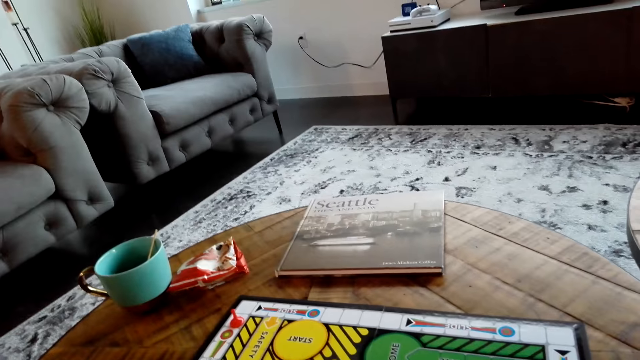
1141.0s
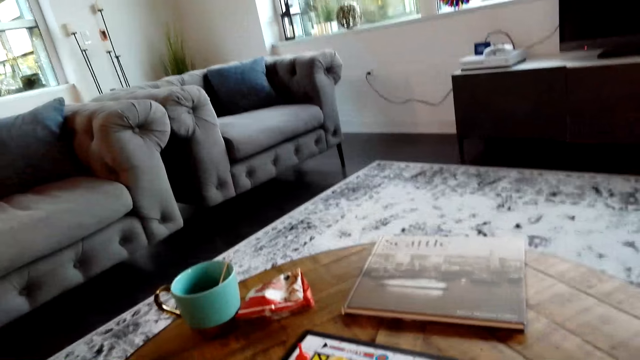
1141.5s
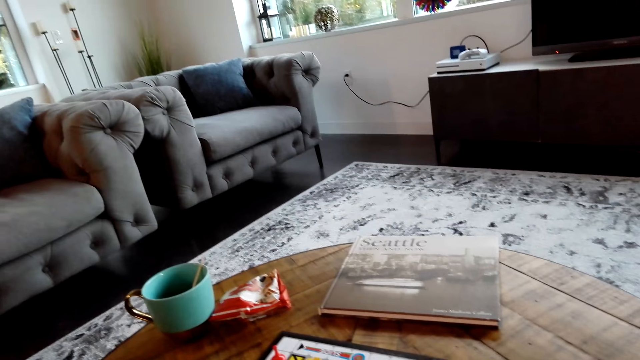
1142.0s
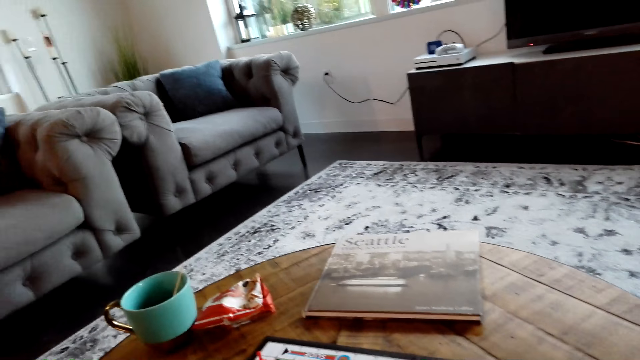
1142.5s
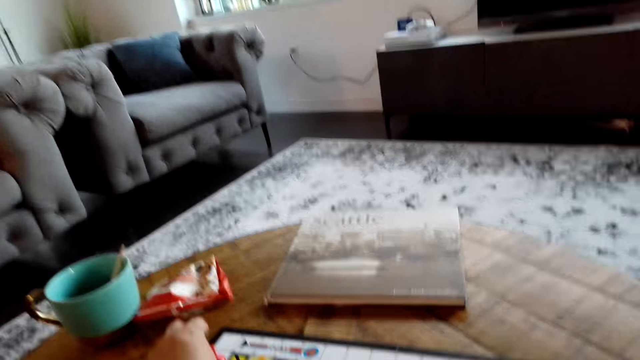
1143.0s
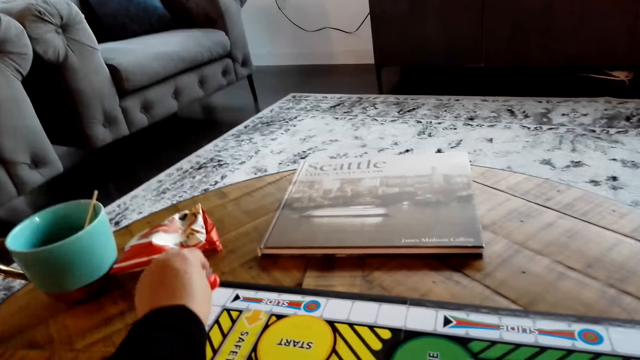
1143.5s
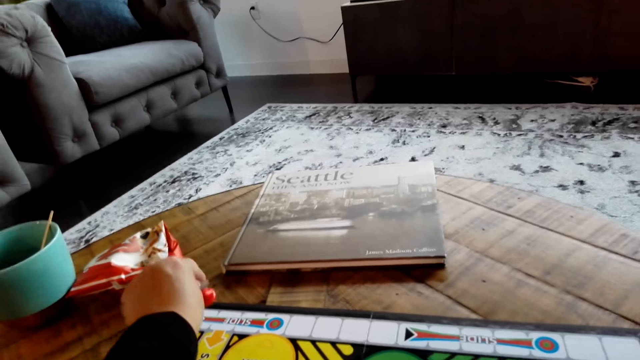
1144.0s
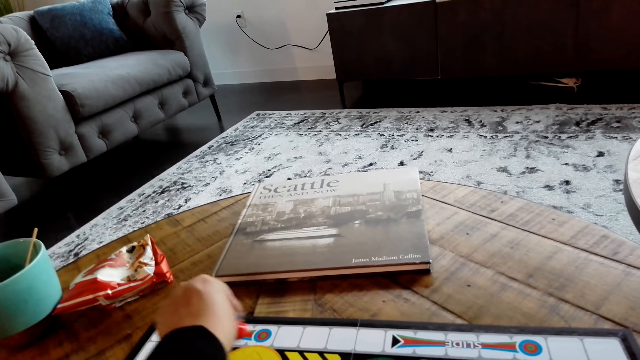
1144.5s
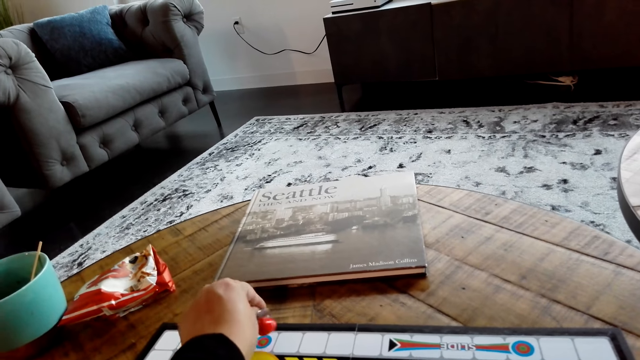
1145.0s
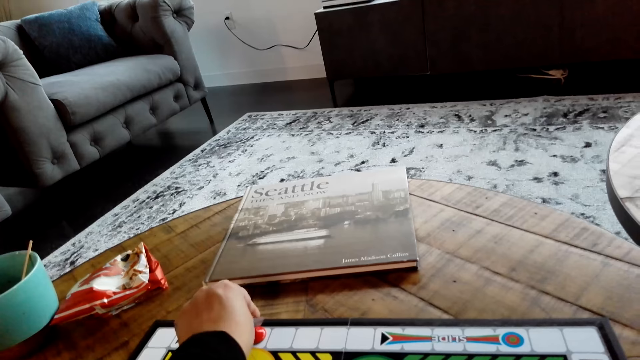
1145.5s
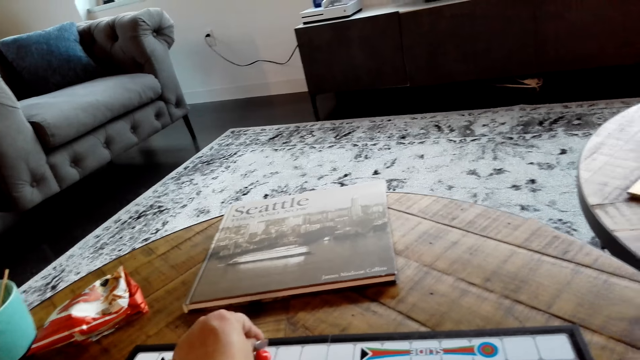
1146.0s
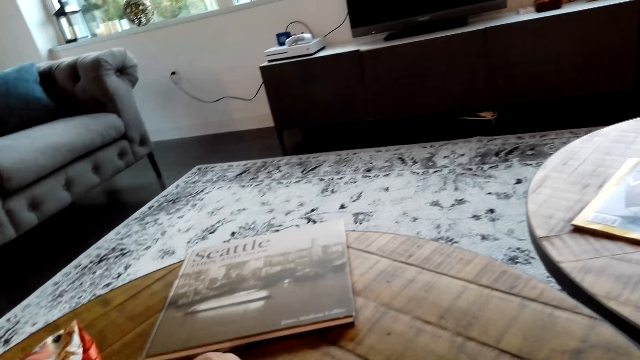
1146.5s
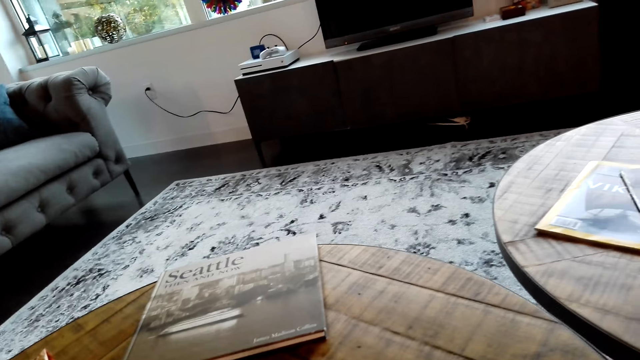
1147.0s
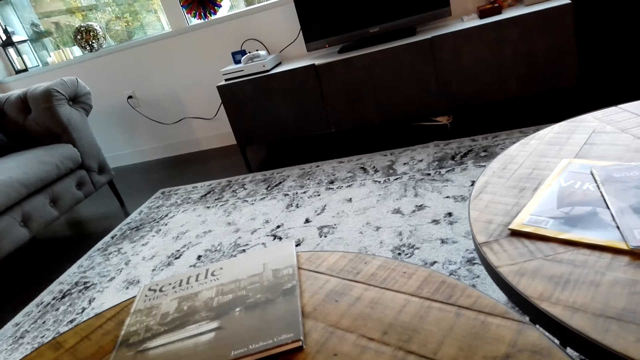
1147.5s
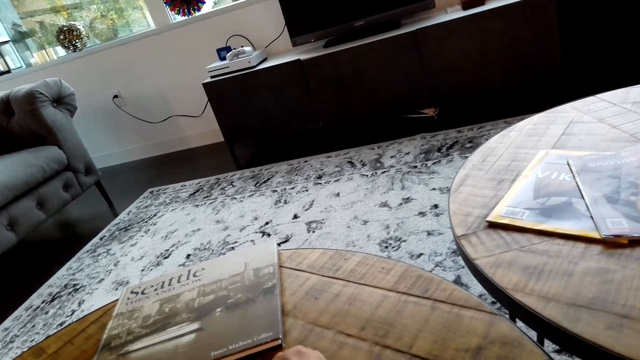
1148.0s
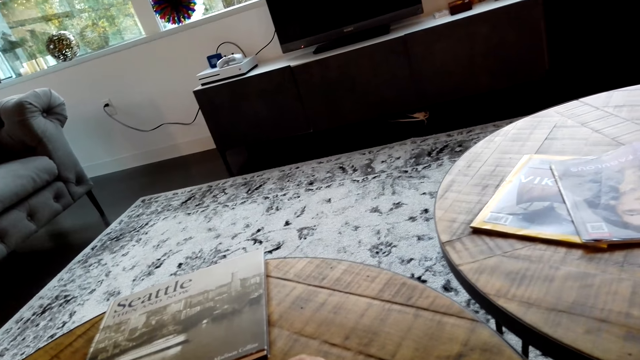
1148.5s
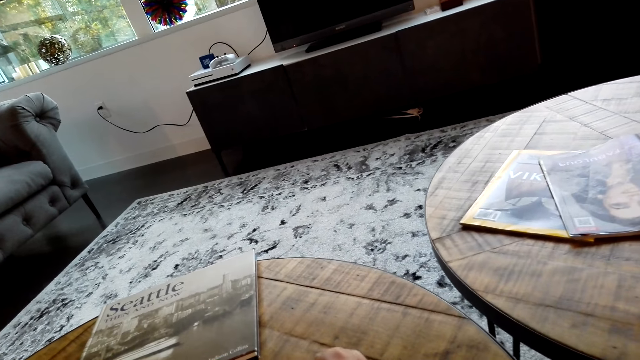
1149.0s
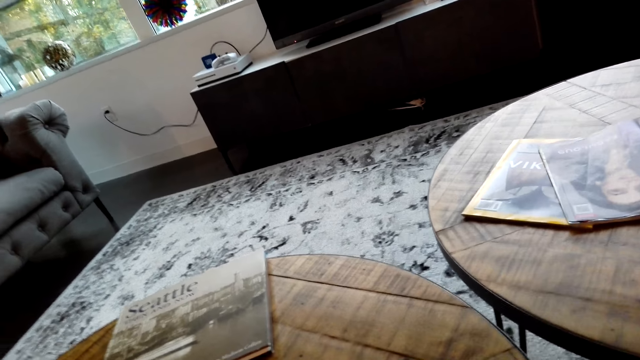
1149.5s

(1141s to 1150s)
The camera wearer picks up something. They move something on the card game board.

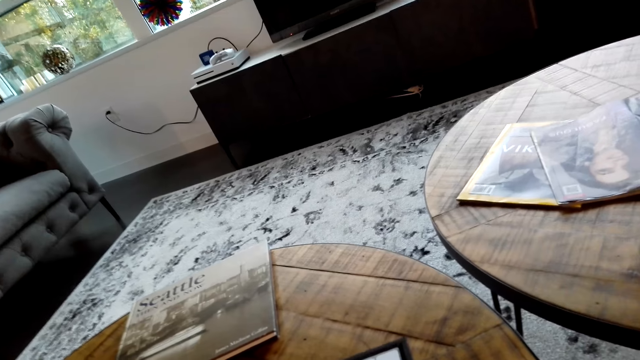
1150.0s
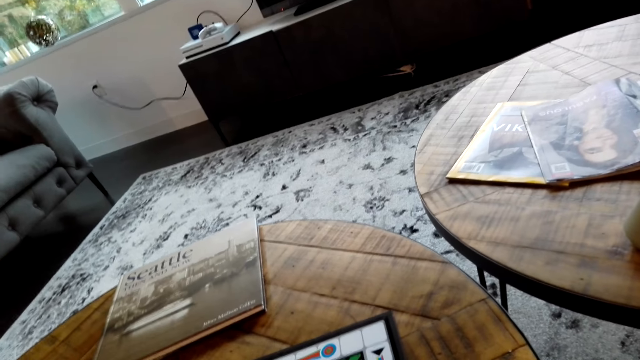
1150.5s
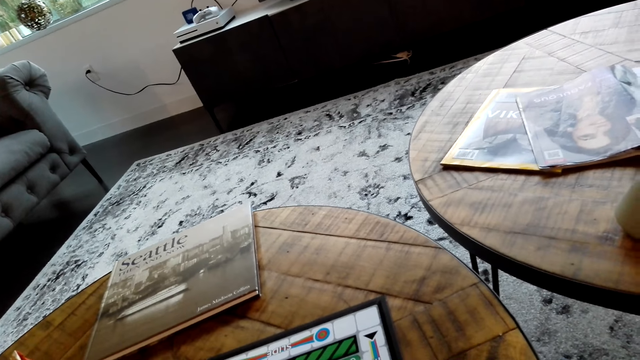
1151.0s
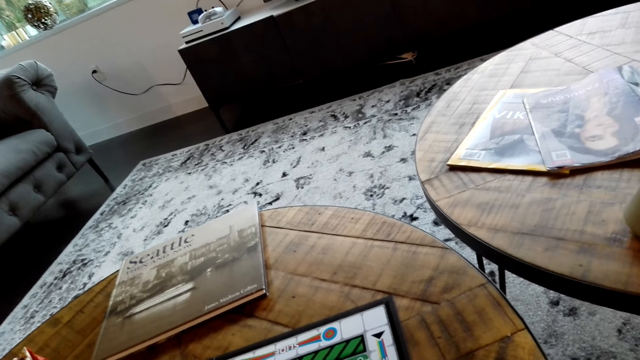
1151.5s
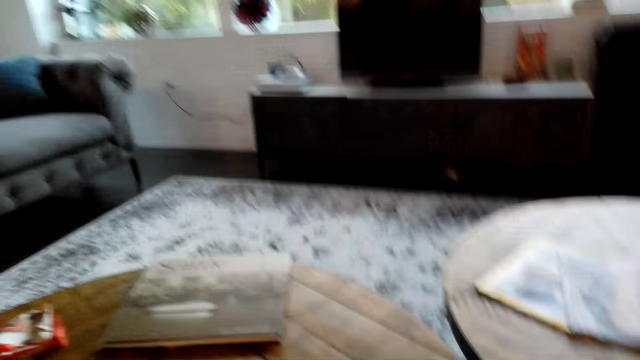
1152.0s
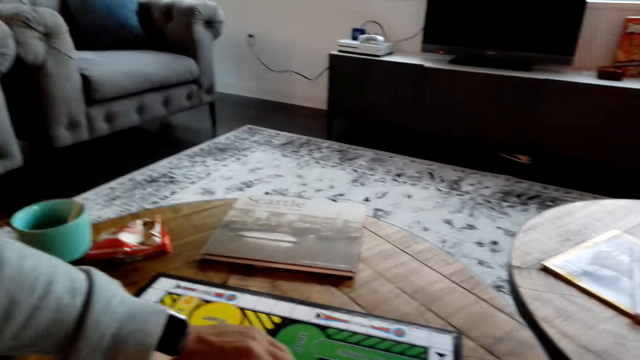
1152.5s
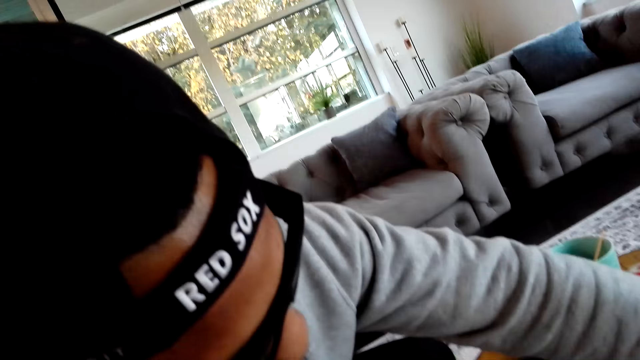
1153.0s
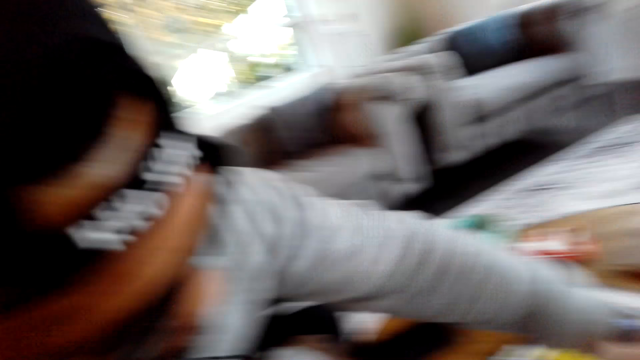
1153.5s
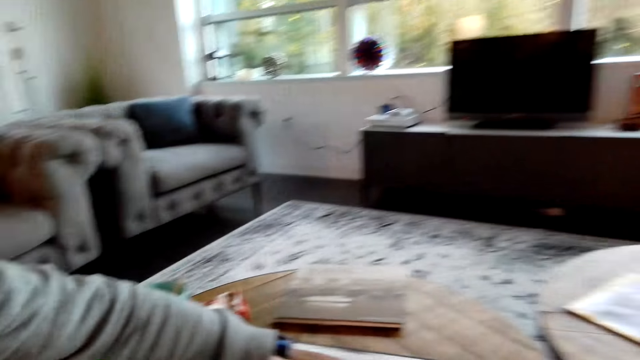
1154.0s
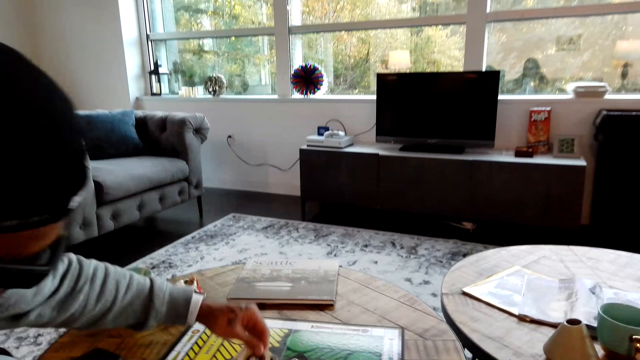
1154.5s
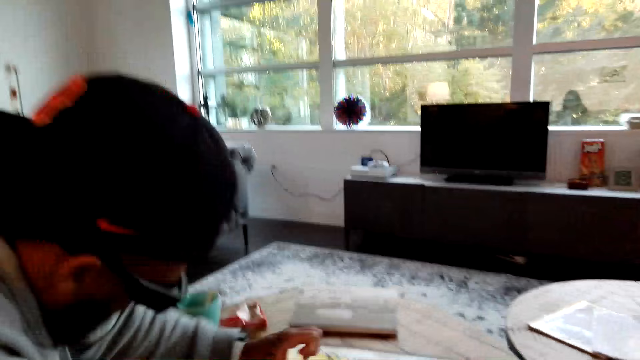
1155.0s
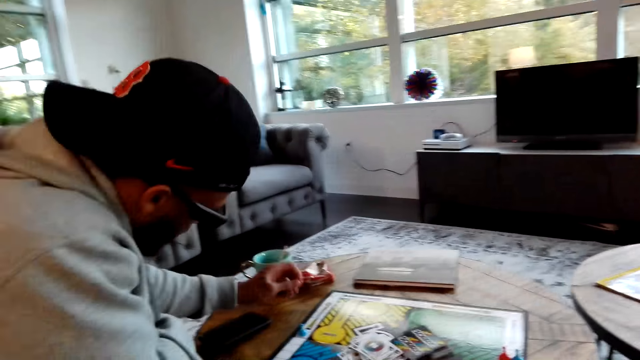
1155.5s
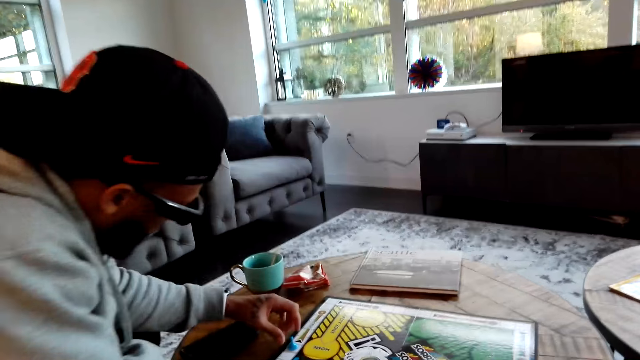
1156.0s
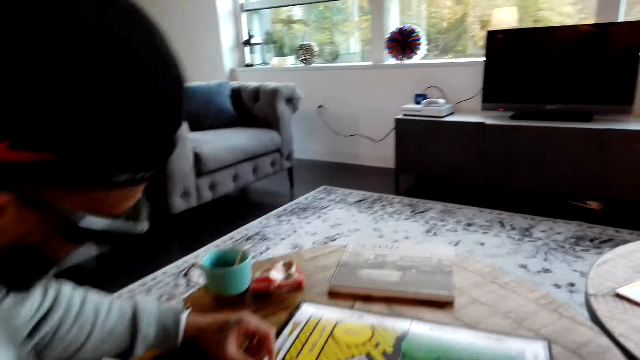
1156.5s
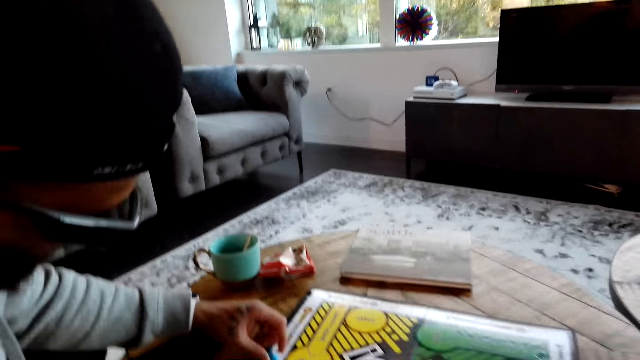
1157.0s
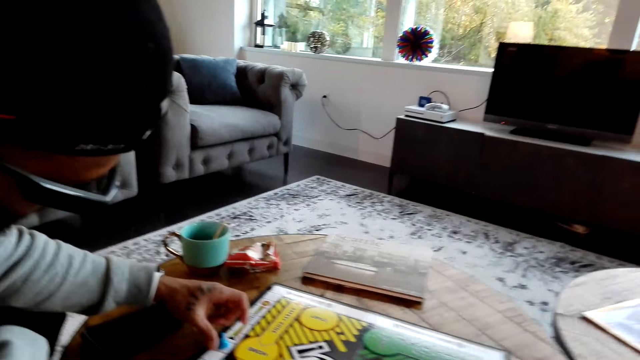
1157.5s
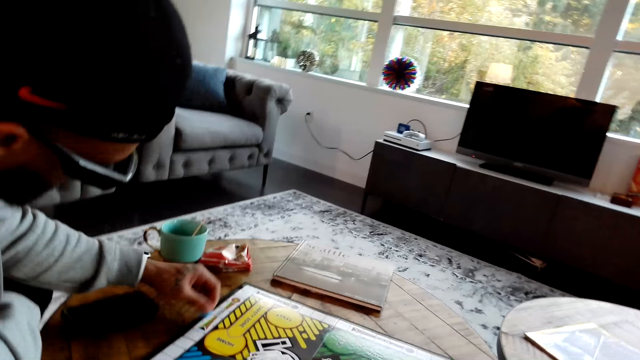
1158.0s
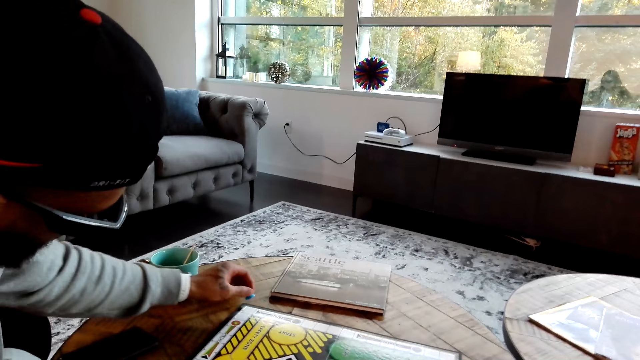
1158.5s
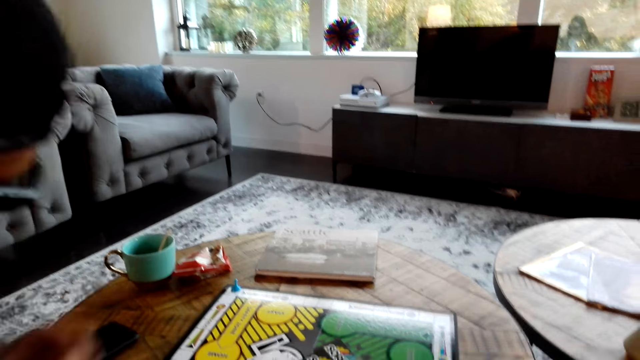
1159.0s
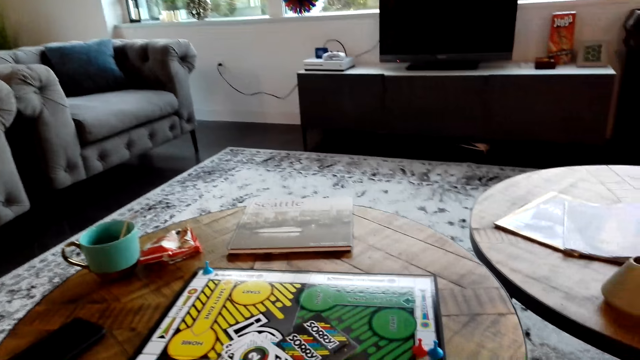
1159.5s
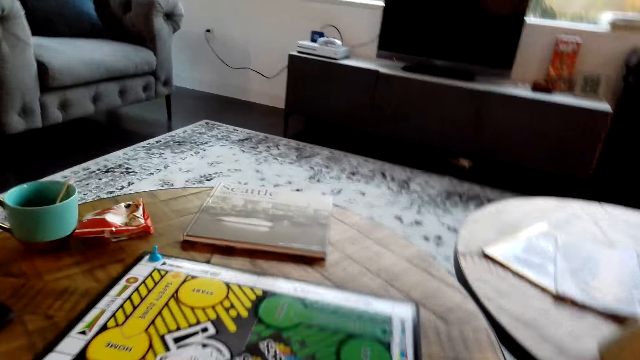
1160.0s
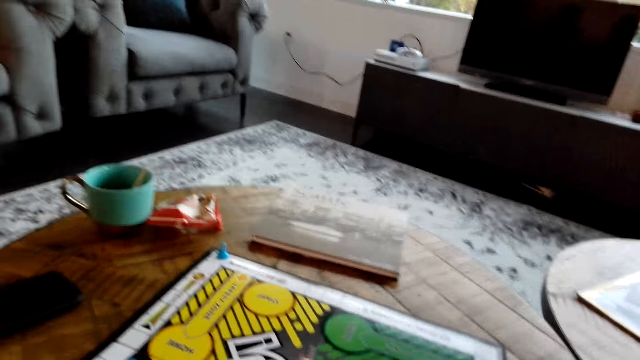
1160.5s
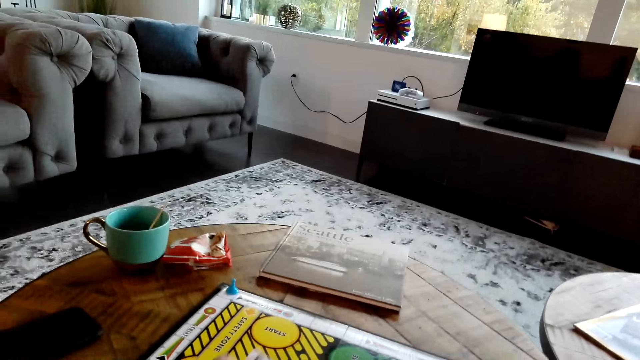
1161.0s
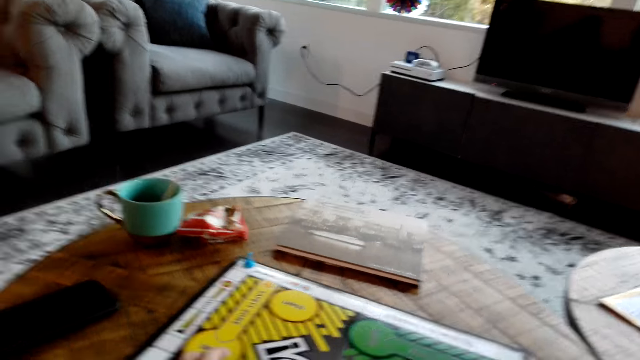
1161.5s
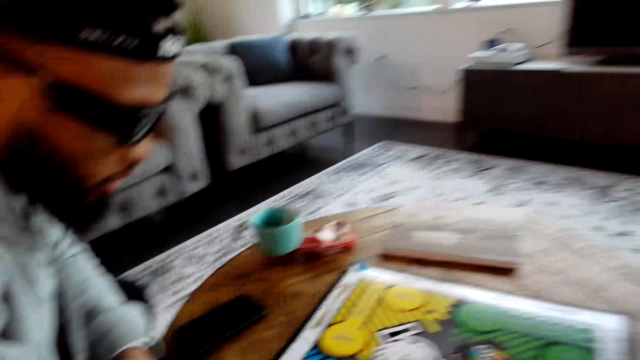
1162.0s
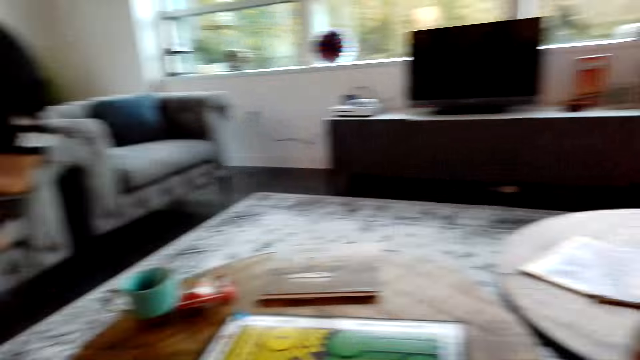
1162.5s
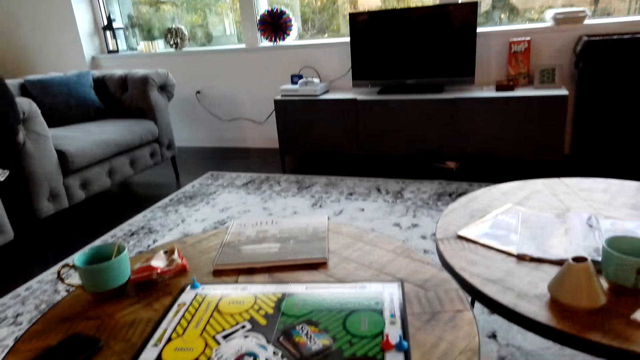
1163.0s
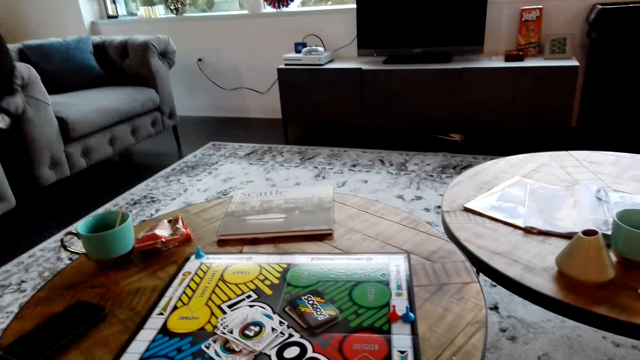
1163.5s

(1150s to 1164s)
The camera wearer converses with a man. The man picks up something, moves the meeples, and places something on the card game board.
